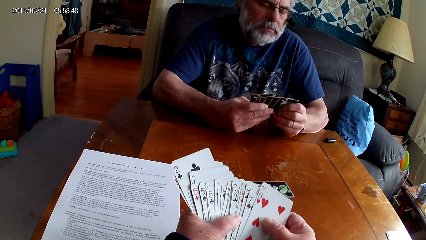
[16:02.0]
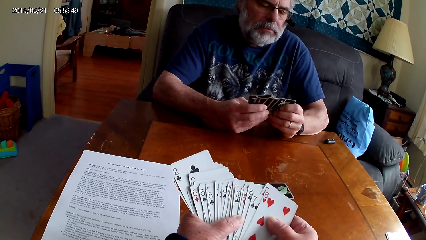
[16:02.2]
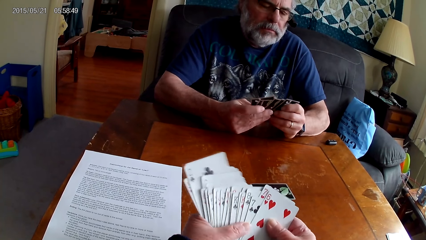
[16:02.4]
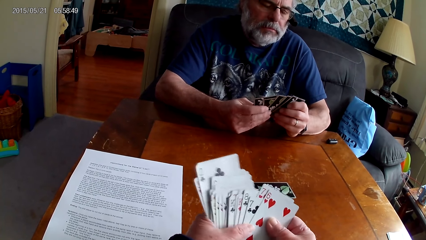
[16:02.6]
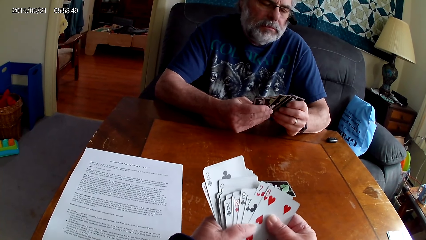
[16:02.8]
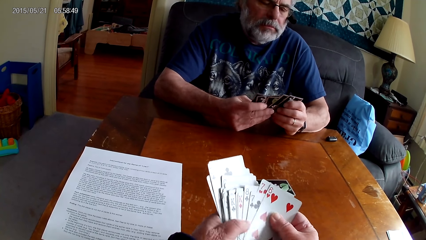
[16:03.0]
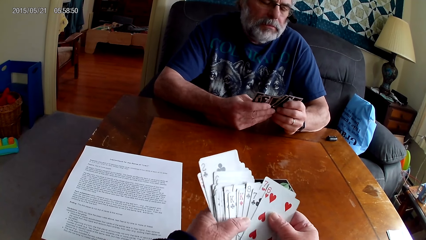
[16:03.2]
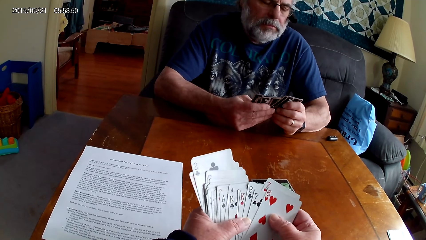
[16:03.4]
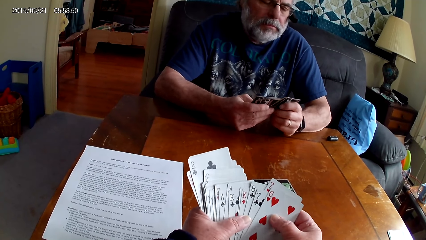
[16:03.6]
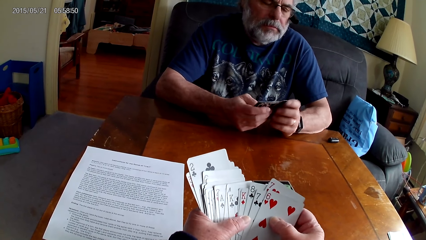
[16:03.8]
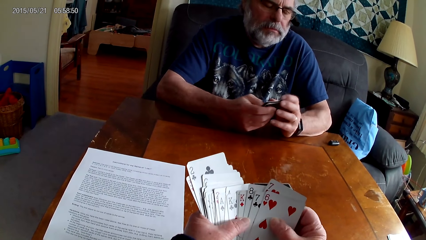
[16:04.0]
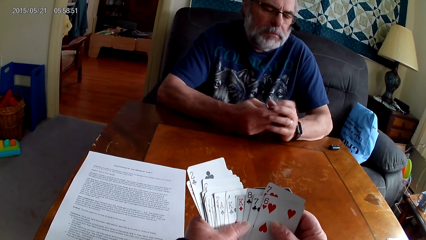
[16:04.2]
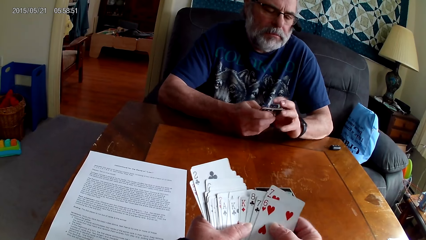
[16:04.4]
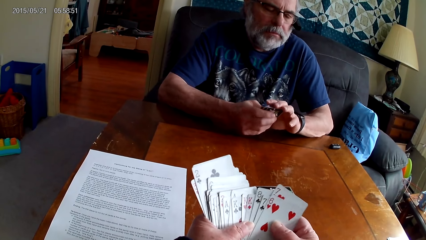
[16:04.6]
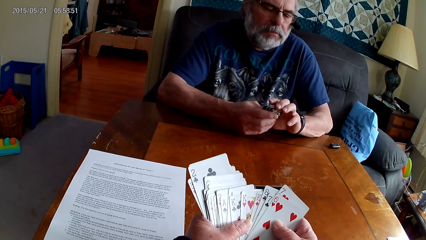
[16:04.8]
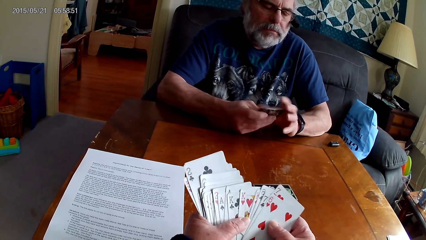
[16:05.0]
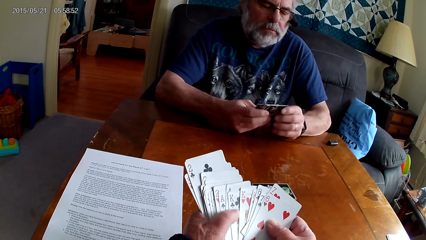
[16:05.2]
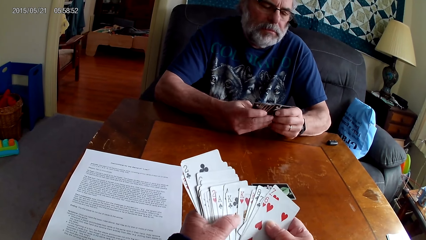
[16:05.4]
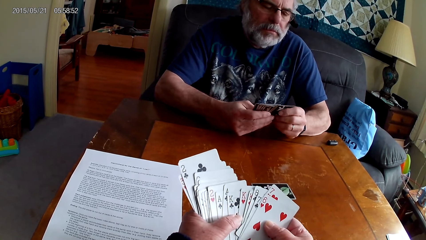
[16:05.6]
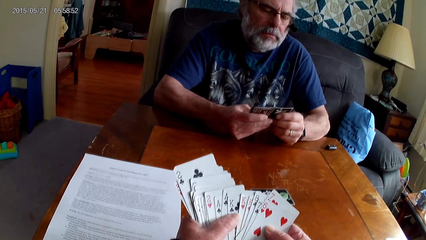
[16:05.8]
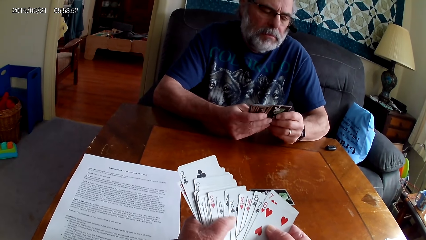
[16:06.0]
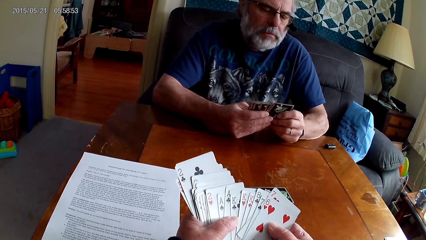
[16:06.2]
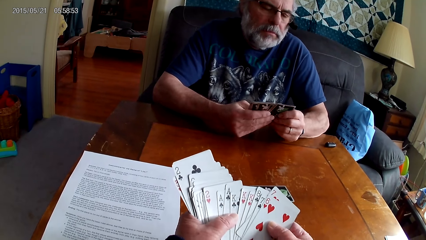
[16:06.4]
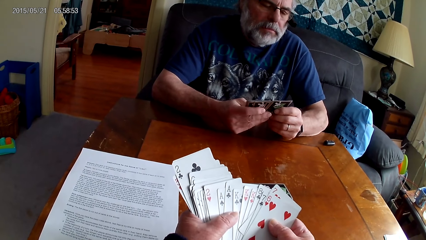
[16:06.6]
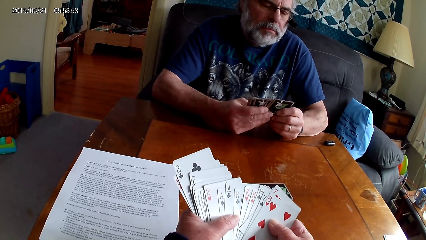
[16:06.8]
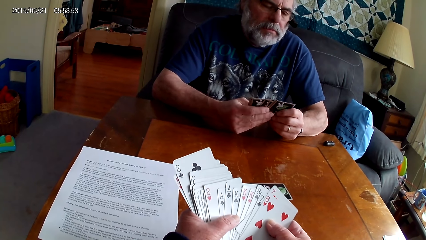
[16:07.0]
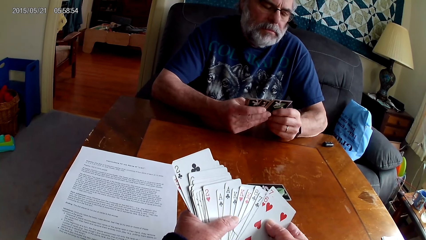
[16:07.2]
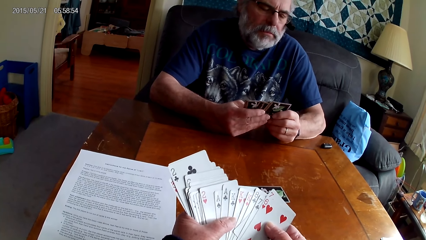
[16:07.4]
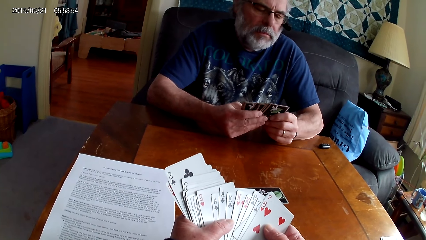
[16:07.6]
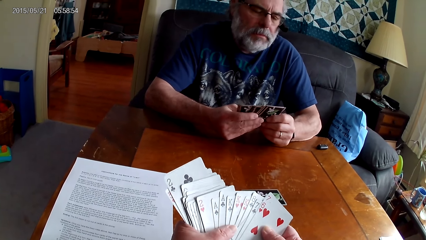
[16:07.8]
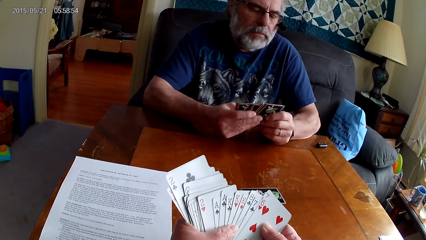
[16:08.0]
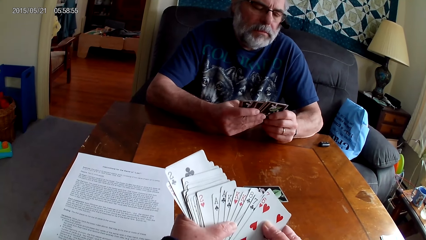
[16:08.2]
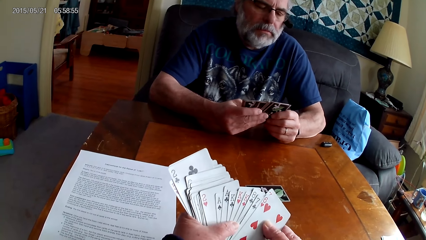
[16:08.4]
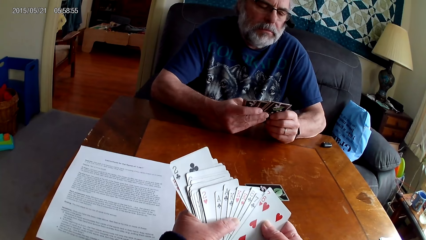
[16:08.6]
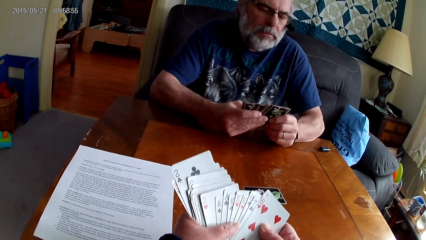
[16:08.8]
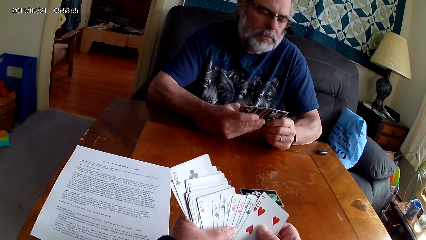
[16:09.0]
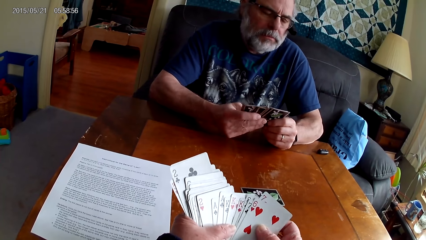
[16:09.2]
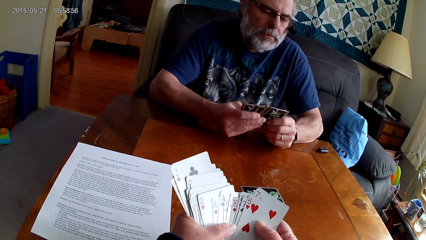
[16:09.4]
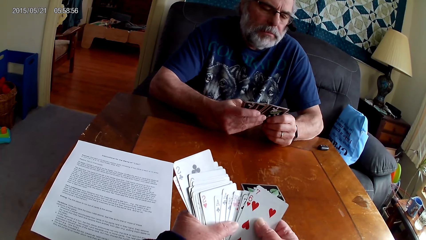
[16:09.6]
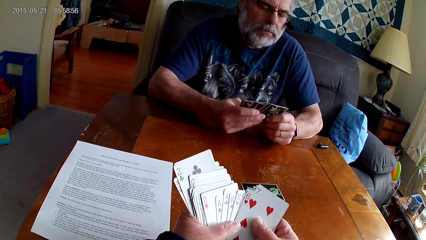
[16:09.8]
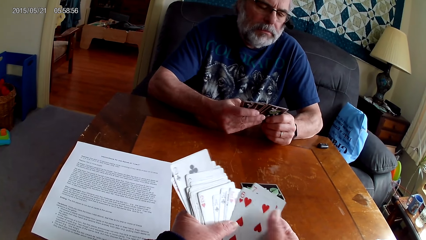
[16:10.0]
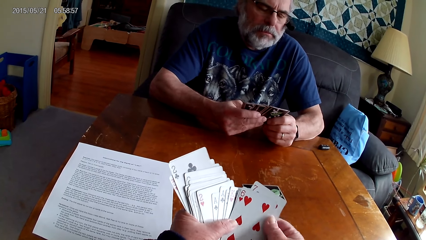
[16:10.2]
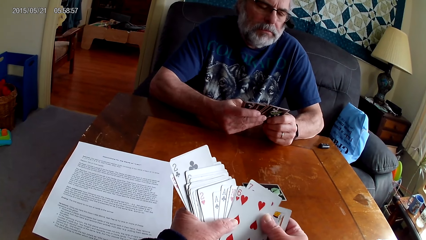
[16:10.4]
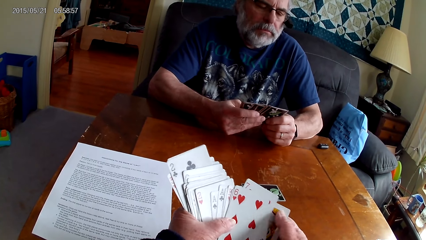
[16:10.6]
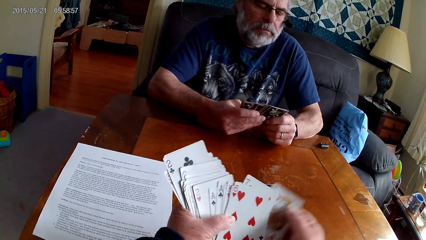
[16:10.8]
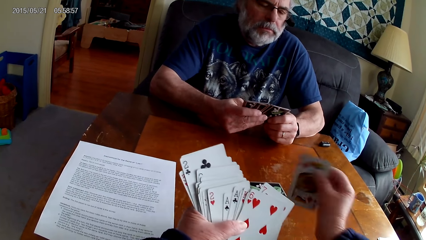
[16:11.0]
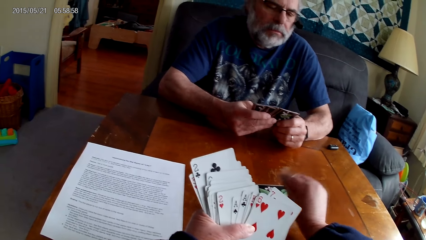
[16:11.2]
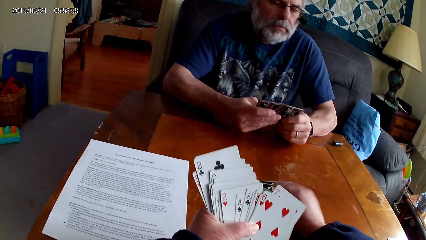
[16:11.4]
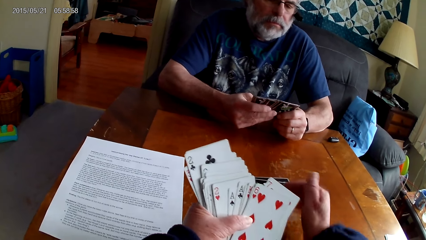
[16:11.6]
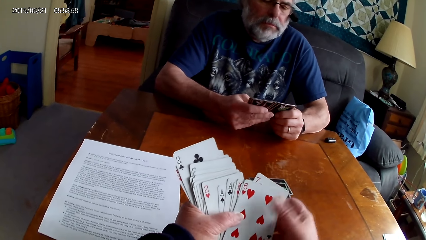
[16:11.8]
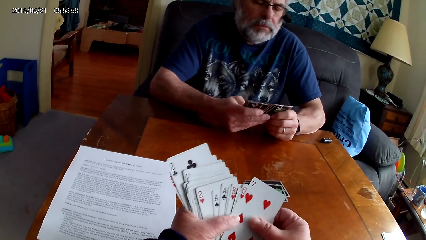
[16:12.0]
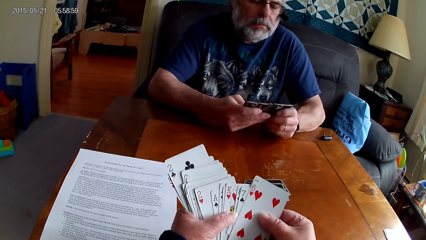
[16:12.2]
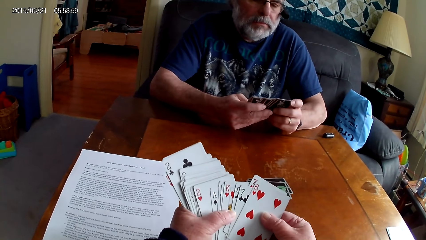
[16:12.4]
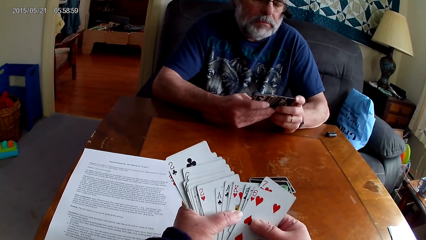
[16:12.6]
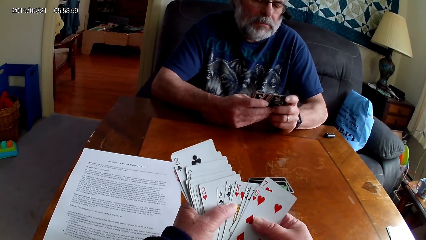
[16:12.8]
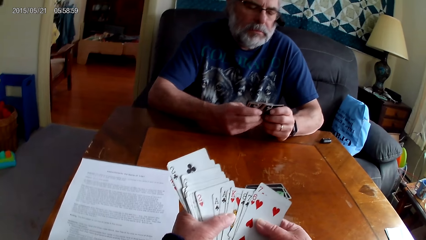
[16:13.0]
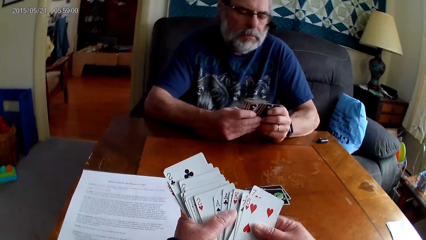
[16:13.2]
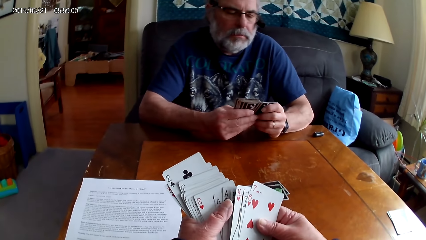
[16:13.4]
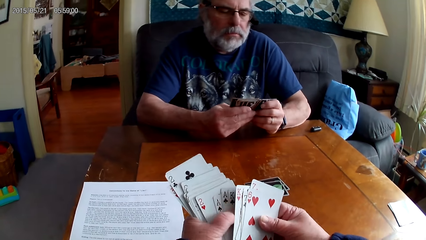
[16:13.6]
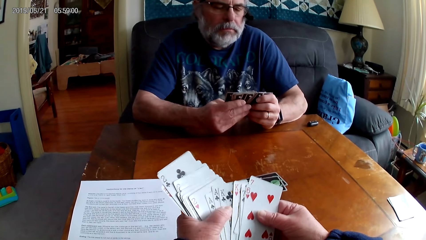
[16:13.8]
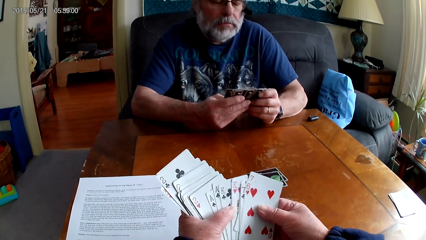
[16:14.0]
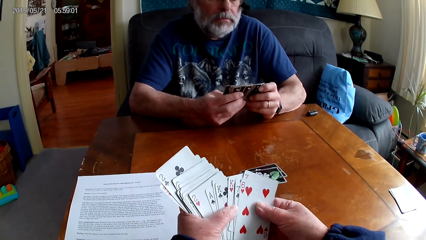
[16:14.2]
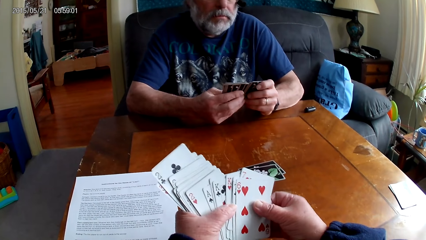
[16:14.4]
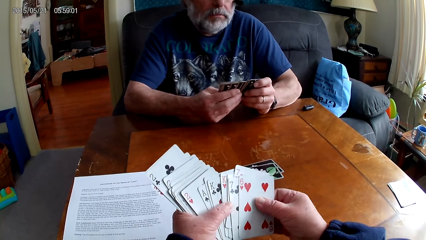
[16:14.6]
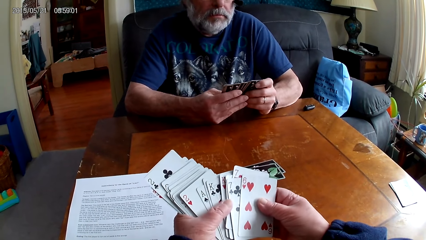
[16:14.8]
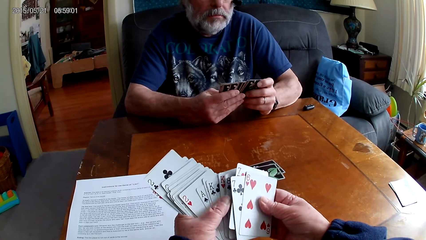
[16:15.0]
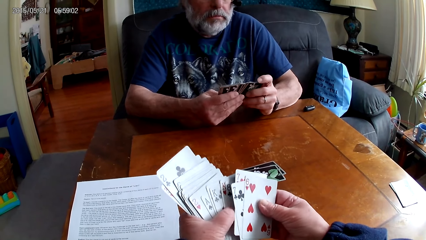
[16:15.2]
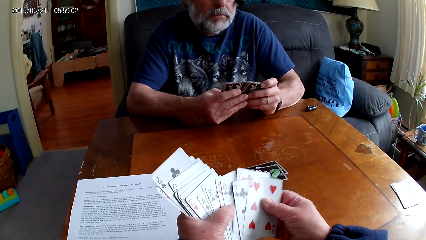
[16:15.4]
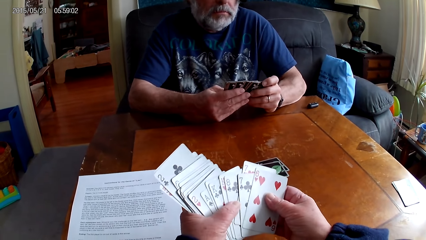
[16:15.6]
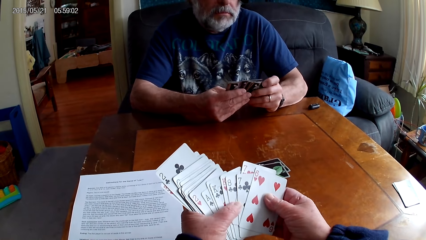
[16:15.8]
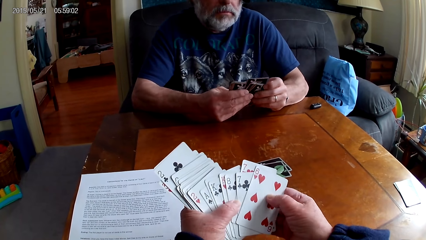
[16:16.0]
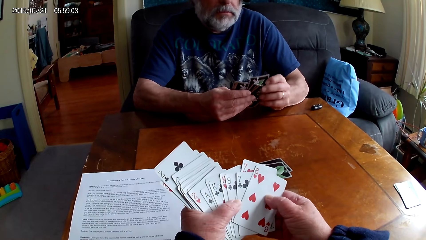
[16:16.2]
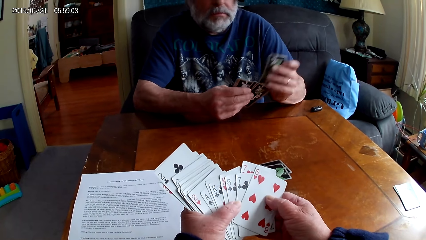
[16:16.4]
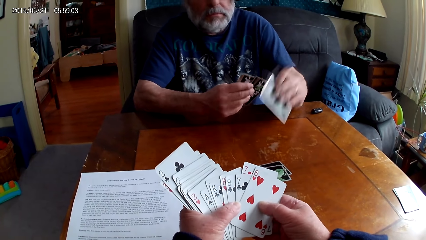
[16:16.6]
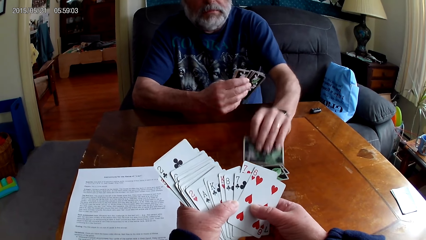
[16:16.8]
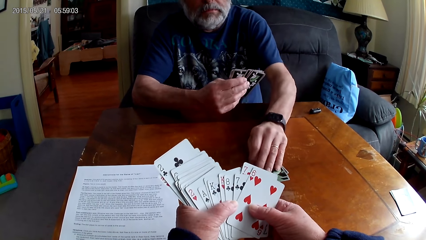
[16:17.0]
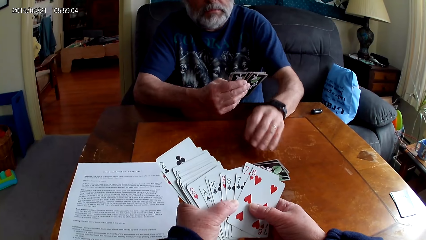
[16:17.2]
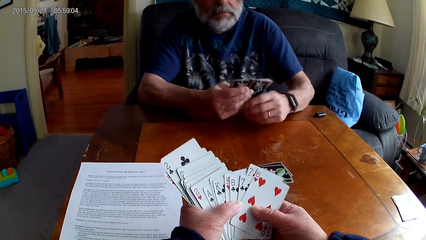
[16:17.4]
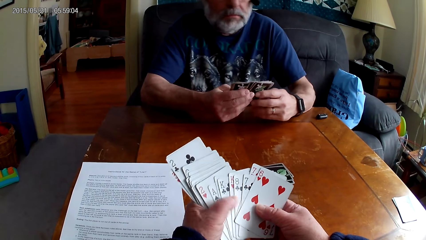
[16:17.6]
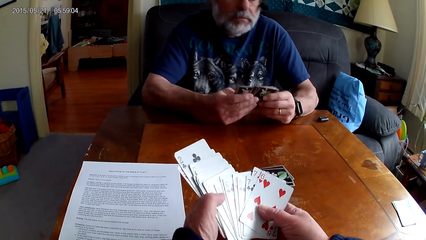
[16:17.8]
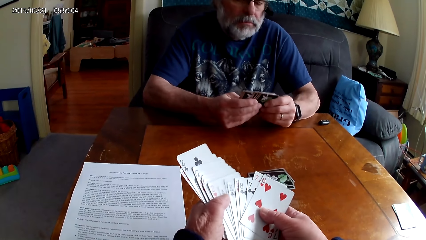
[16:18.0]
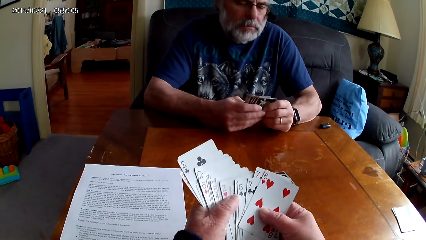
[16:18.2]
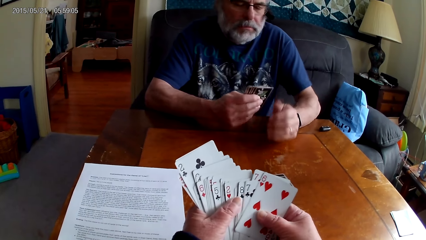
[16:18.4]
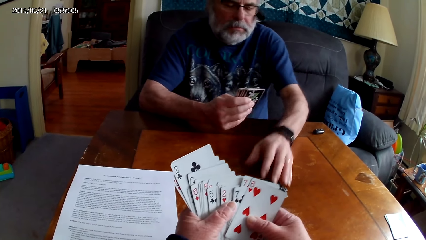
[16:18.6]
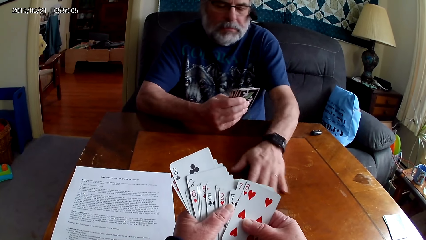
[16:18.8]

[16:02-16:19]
The camera wearer arranges cards. They put a card on the table. They arrange the cards. A man puts a card on the table.
